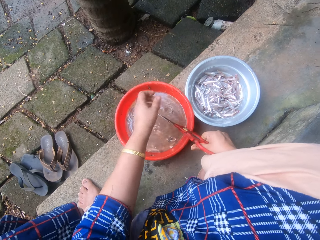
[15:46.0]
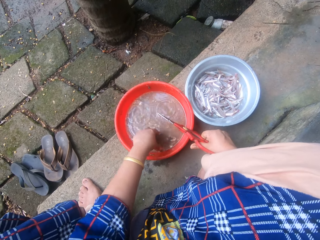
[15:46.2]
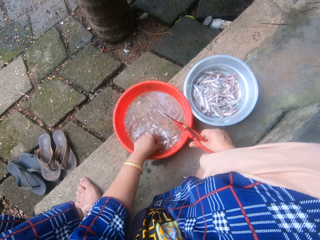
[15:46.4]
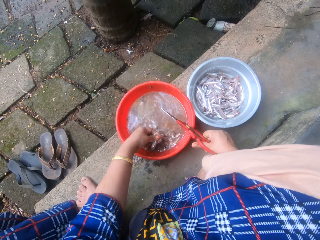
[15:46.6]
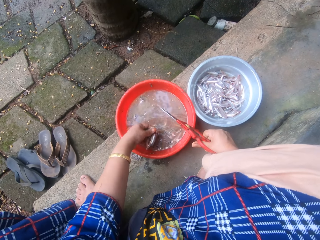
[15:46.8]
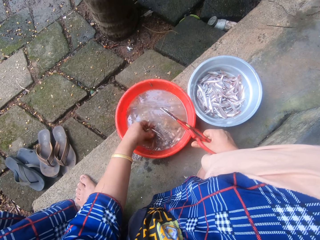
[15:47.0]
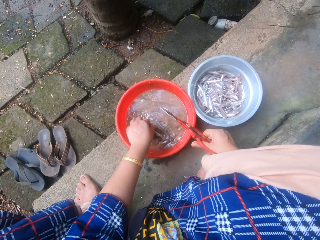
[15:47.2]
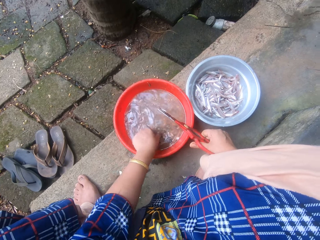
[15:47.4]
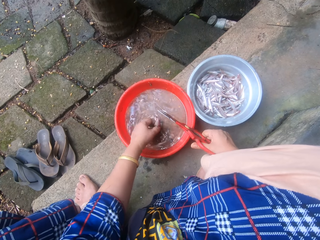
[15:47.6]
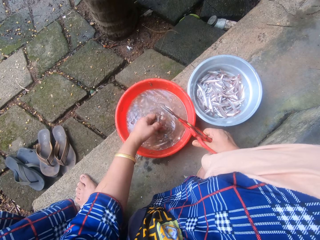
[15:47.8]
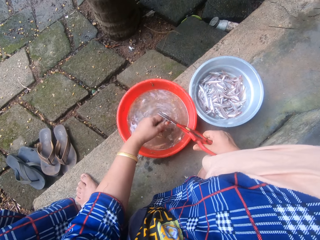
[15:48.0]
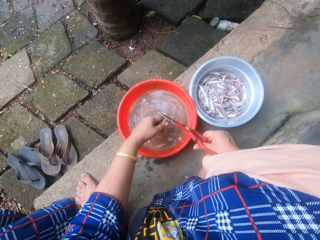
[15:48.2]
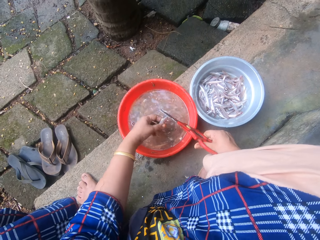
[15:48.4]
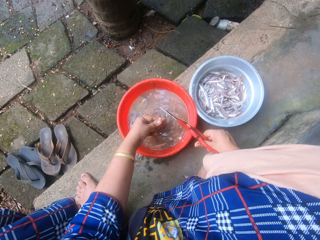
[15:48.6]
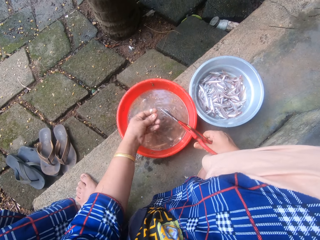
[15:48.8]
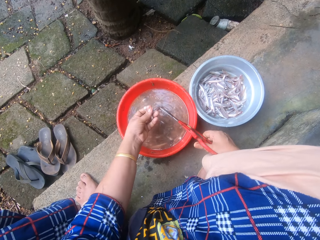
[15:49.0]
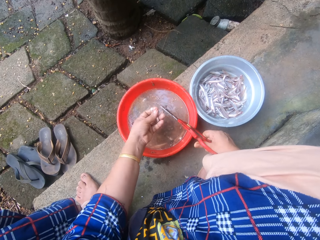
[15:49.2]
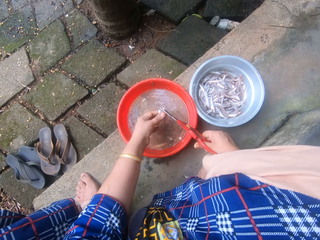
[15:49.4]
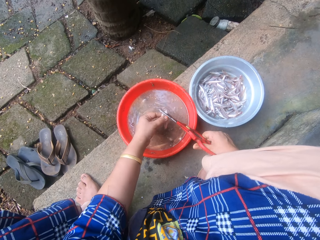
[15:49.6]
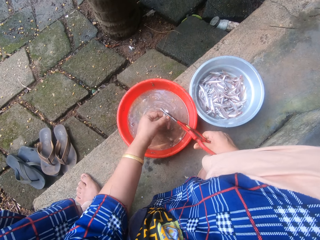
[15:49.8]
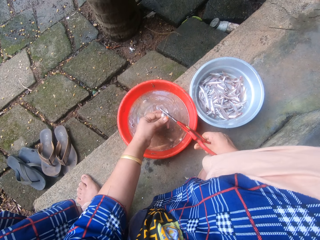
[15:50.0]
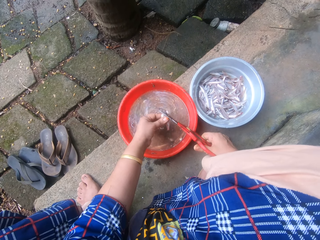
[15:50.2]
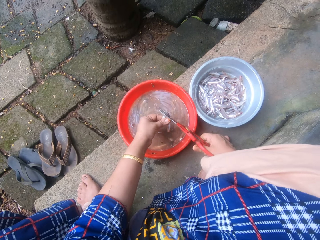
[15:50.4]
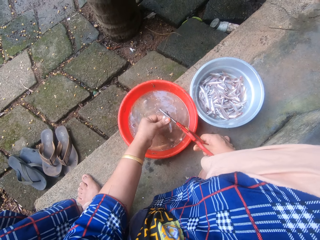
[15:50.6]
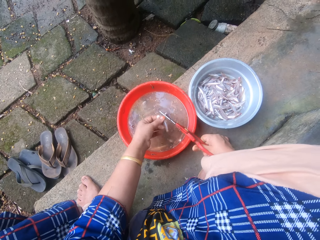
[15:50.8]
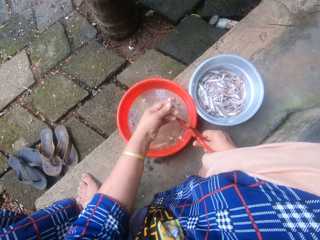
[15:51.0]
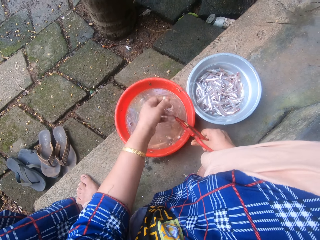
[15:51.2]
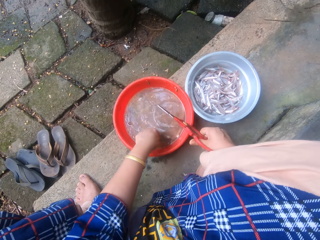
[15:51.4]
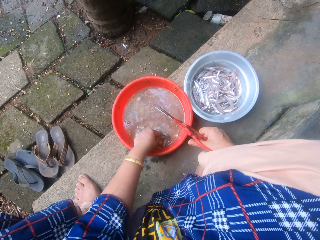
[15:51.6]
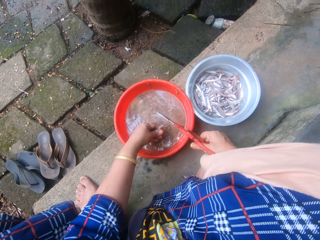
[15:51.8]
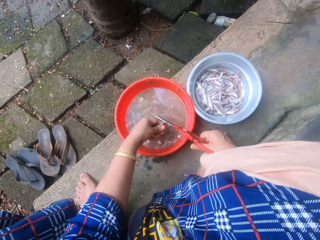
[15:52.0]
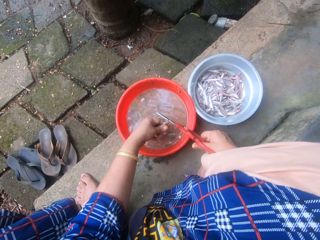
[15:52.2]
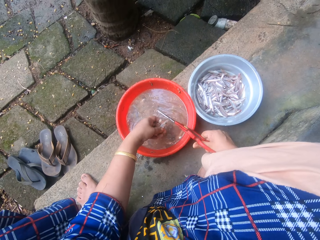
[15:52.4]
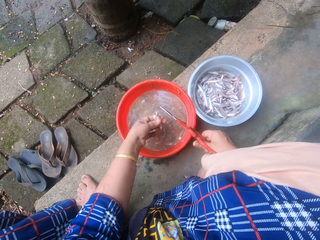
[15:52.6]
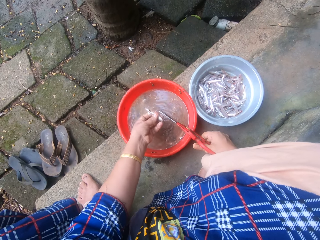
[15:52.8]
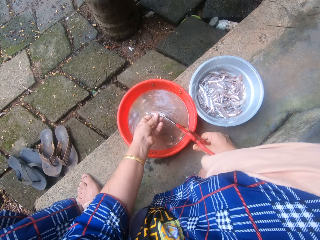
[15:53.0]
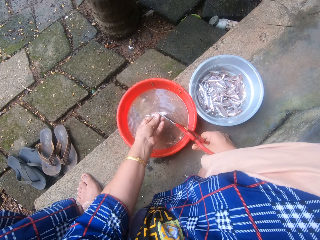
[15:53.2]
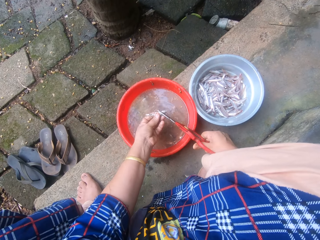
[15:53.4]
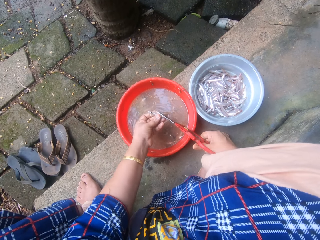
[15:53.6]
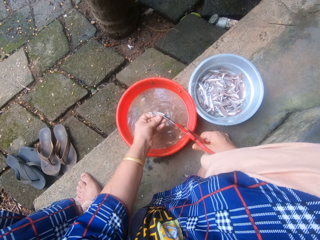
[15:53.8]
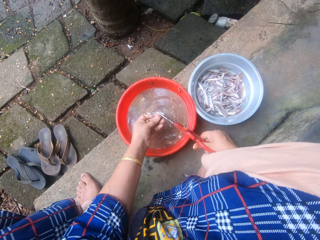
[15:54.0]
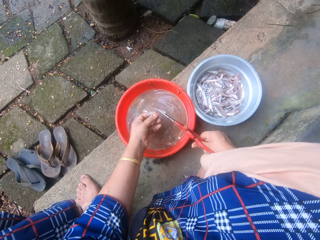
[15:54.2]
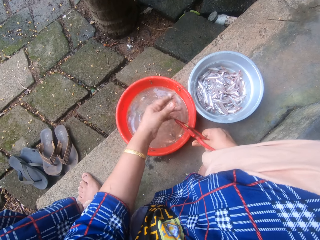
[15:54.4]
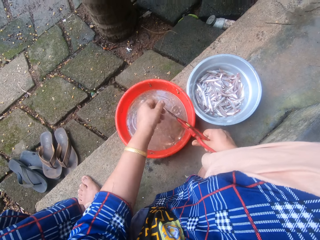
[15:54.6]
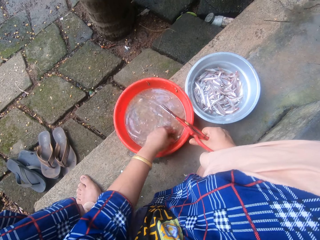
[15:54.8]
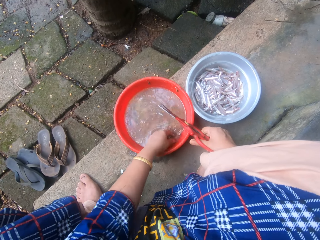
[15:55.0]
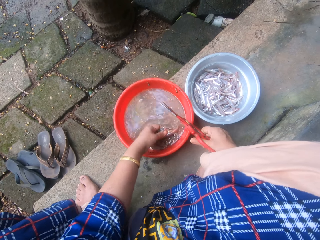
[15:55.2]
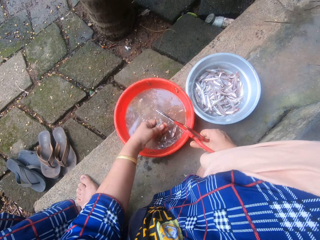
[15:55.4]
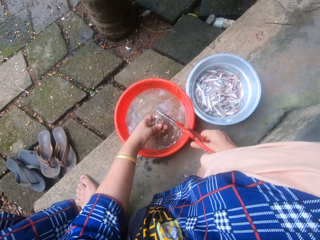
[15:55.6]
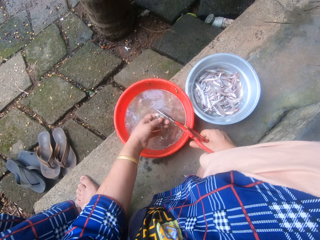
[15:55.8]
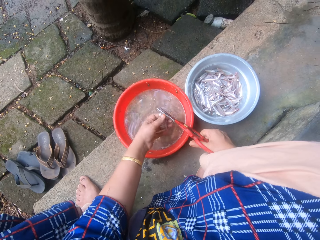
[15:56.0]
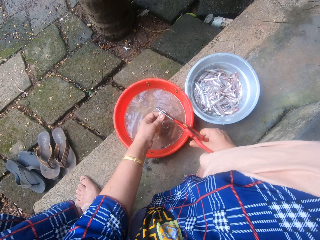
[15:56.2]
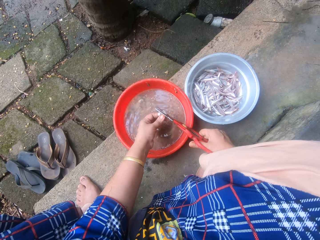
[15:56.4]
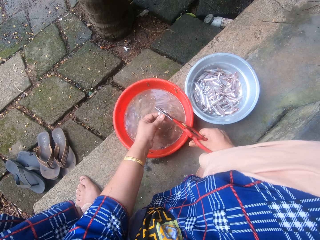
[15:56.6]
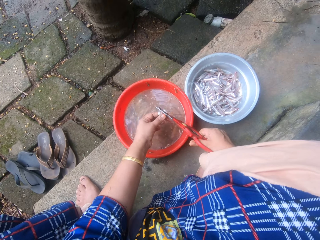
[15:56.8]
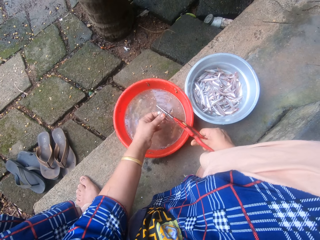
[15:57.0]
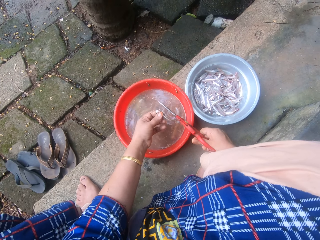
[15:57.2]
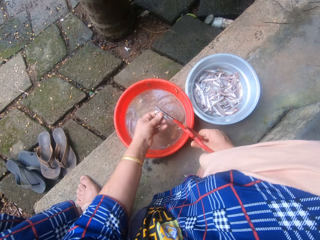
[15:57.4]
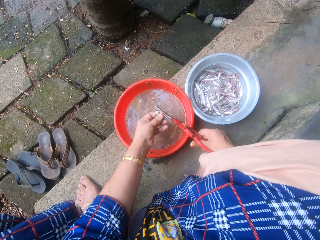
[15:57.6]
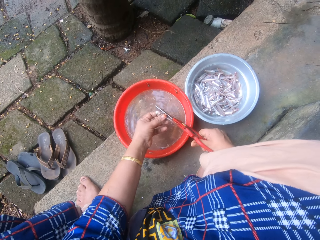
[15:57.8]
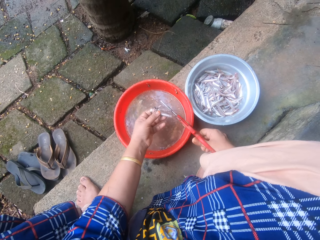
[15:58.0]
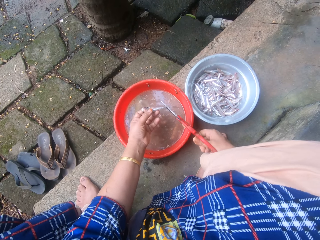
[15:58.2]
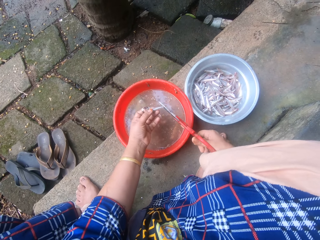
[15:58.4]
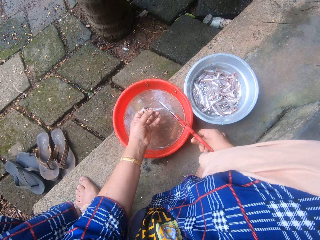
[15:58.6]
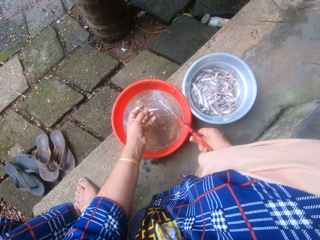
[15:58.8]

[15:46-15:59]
The camera wearer tosses the fish into the aluminum bowl. She picks some fish from the red bowl with her left hand. She pours the fish back into the red bowl. She picks another fish from the red bowl with her left hand. She trims the fish with the scissors. She cuts the fish using the scissors. She tosses the fish into the aluminum bowl. She picks another fish from the red bowl with her left hand. She trims the fish with the scissors. She cuts the fish using the scissors. She cuts the fish using the scissors again. She tosses the fish into the aluminum bowl. She picks another fish from the red bowl with her left hand. She trims the fish with the scissors.

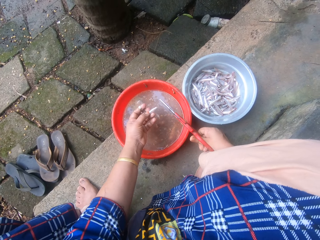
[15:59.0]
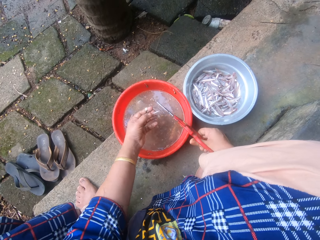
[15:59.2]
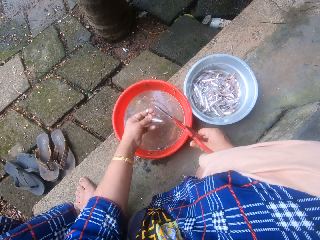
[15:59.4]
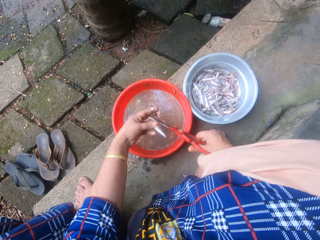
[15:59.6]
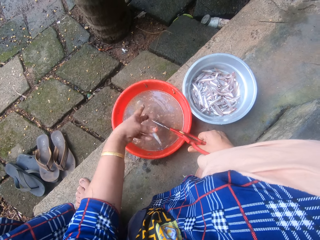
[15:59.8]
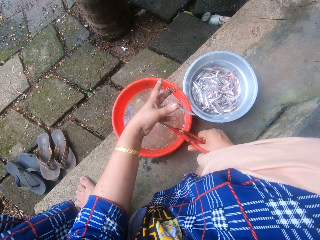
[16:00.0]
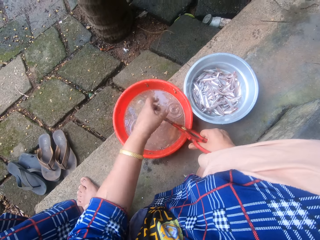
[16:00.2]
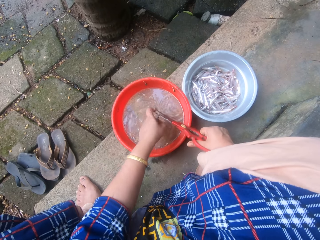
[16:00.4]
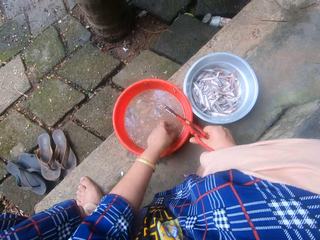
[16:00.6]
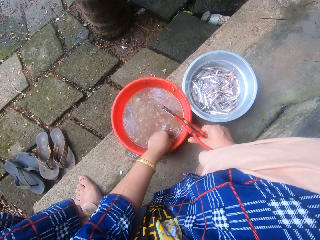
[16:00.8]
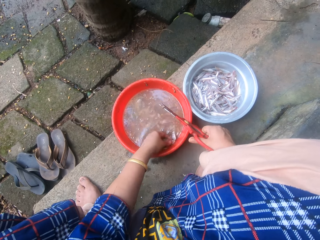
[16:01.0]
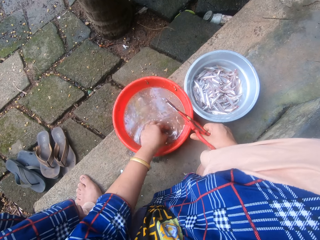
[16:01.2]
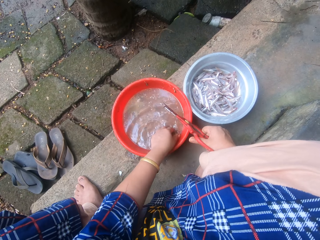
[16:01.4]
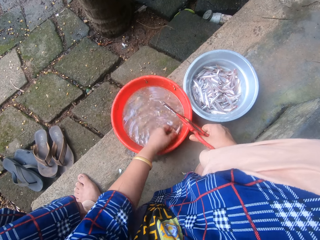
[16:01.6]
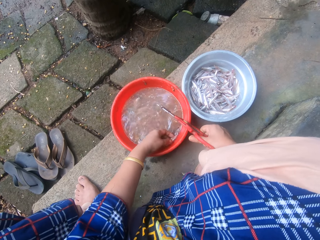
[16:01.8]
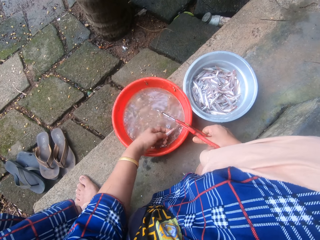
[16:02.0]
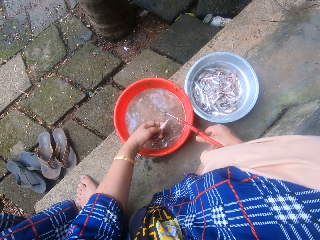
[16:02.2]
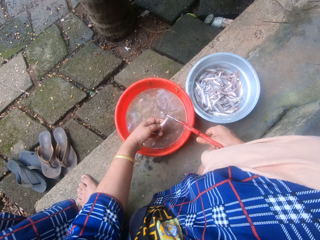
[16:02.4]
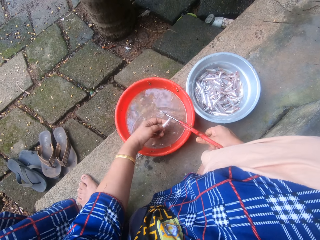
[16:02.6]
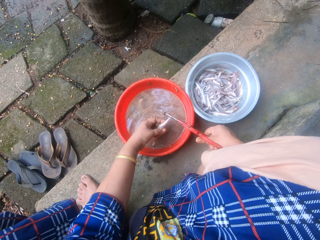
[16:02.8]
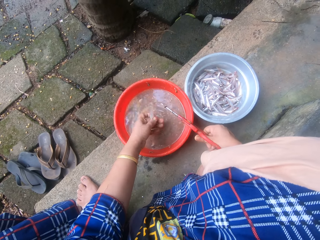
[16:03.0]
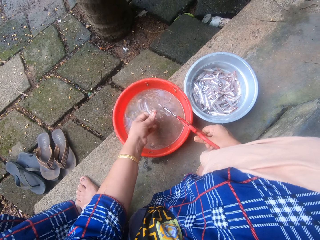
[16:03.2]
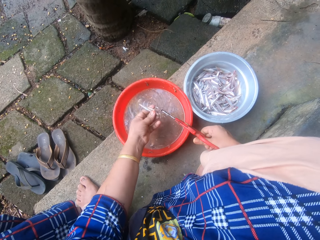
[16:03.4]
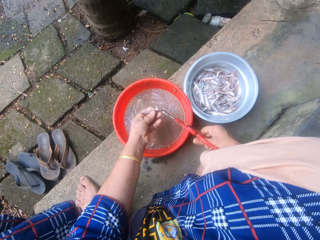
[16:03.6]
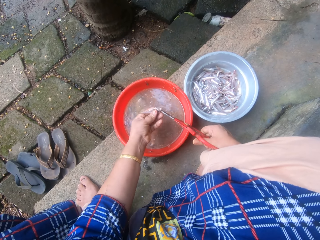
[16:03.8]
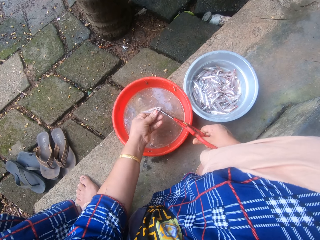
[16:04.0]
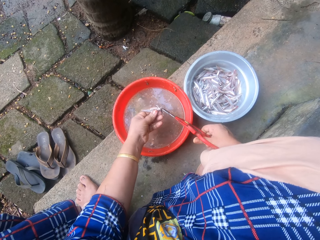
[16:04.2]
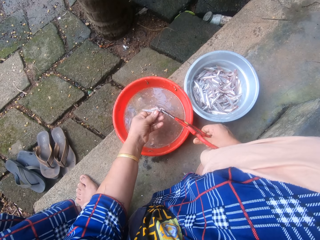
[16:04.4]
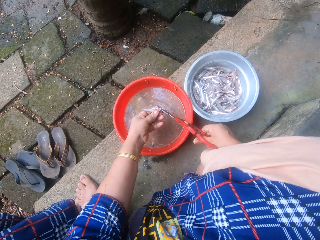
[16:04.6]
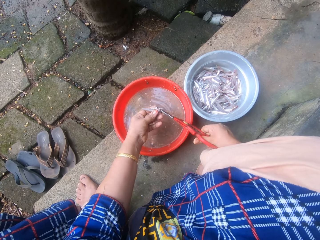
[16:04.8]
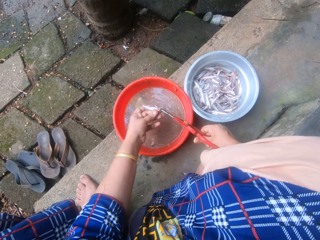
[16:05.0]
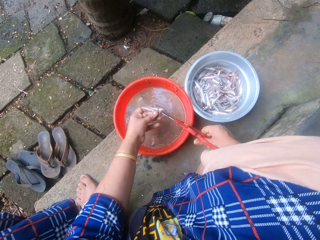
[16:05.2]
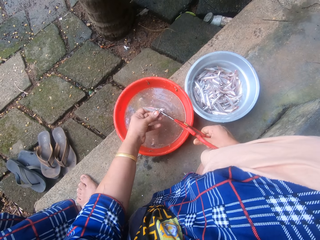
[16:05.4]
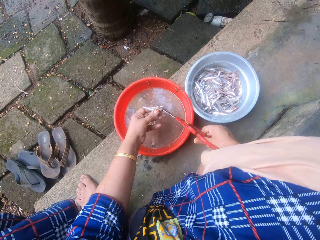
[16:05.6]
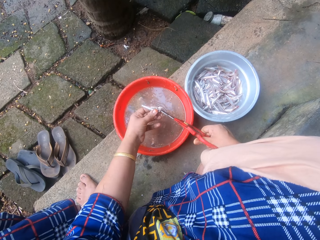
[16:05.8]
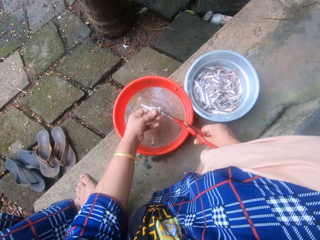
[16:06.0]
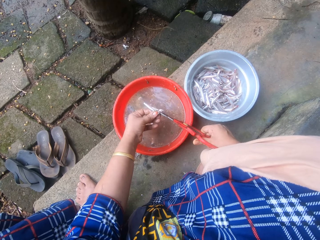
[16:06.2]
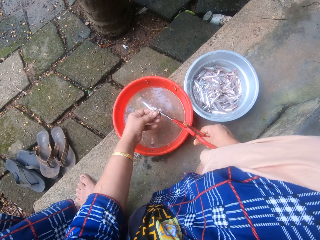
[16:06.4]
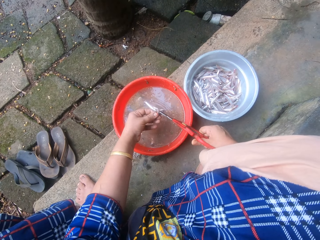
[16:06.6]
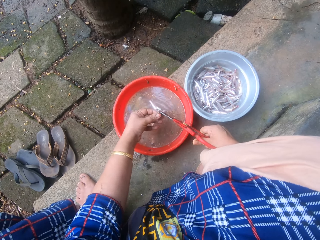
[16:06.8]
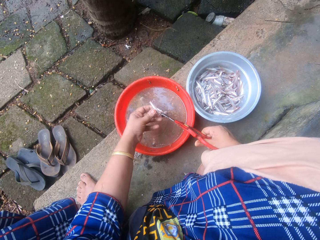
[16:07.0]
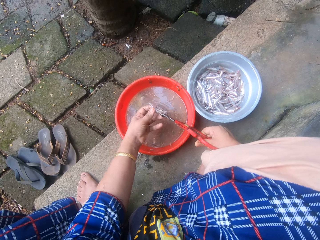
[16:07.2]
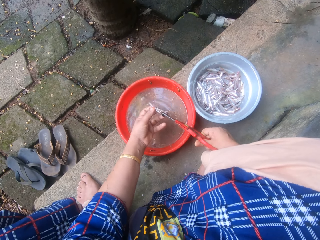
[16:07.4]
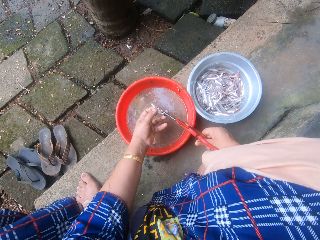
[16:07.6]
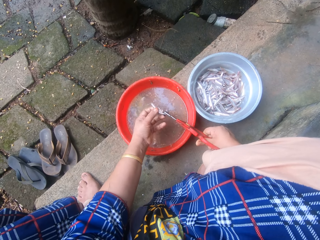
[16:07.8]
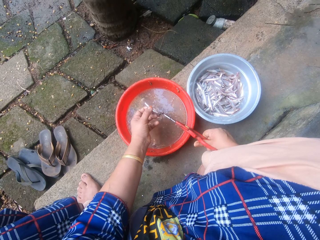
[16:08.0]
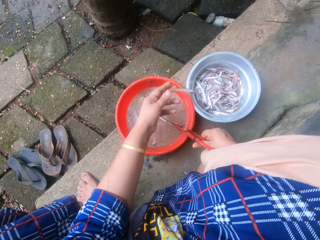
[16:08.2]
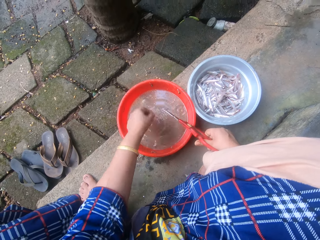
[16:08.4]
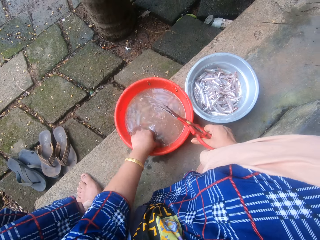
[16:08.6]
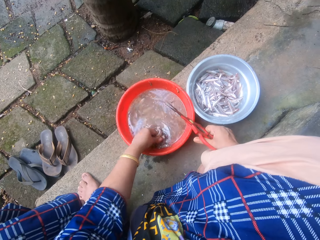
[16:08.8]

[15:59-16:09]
The camera wearer tosses the fish into the aluminum bowl. She picks another fish from the red bowl with her left hand. She trims the fish with the scissors. She cuts the fish using the scissors. She tosses the fish into the aluminum bowl.
